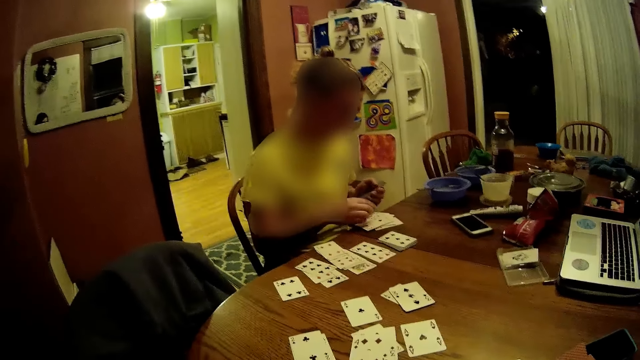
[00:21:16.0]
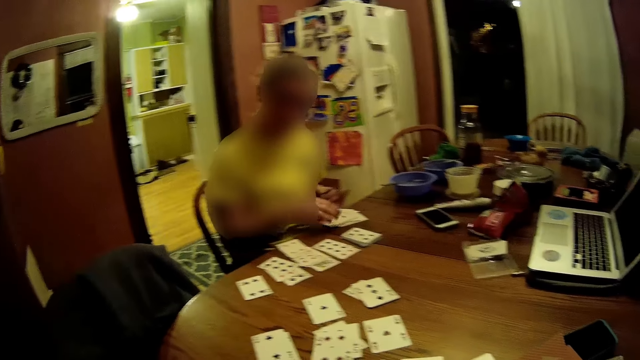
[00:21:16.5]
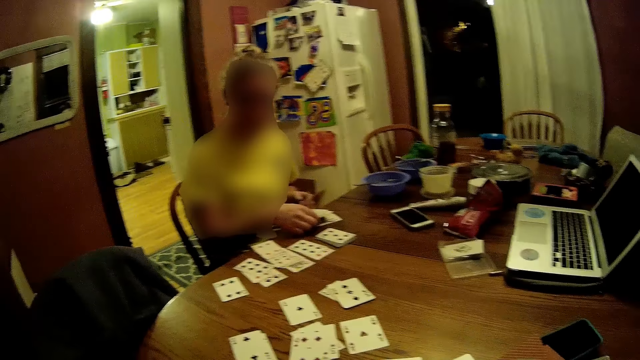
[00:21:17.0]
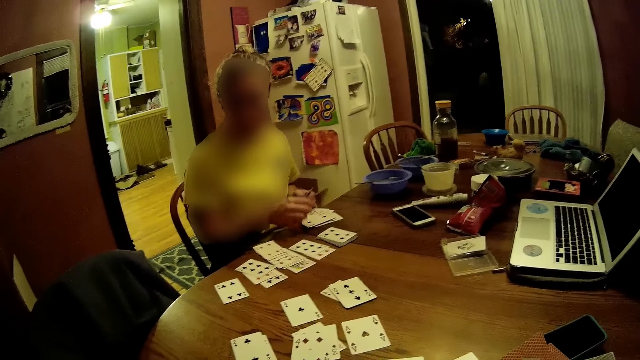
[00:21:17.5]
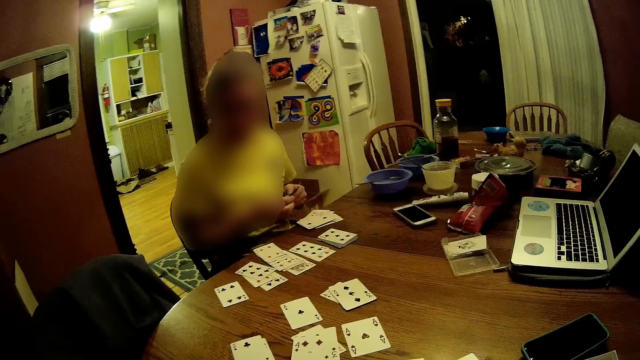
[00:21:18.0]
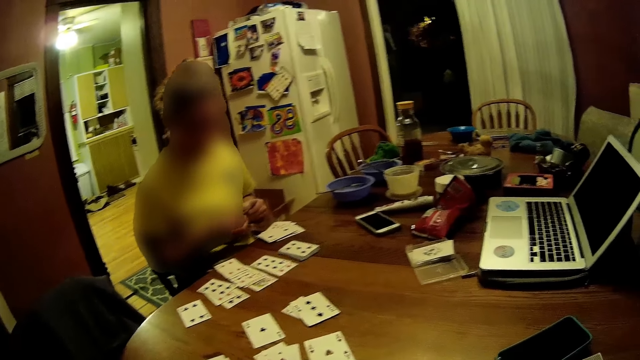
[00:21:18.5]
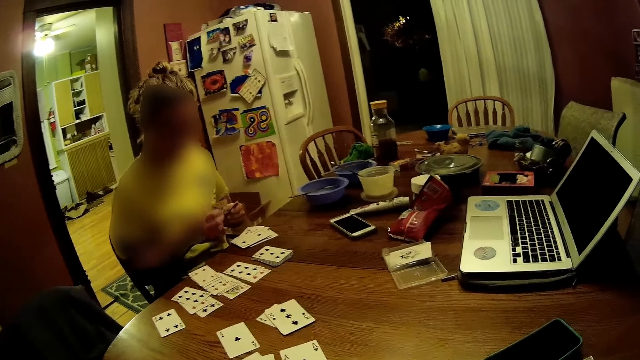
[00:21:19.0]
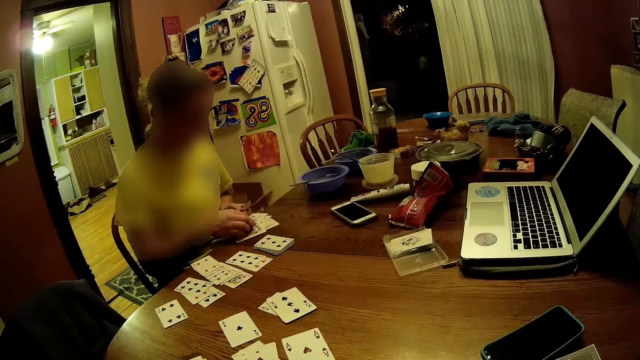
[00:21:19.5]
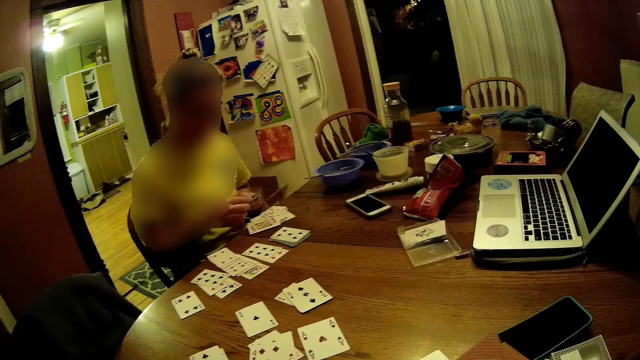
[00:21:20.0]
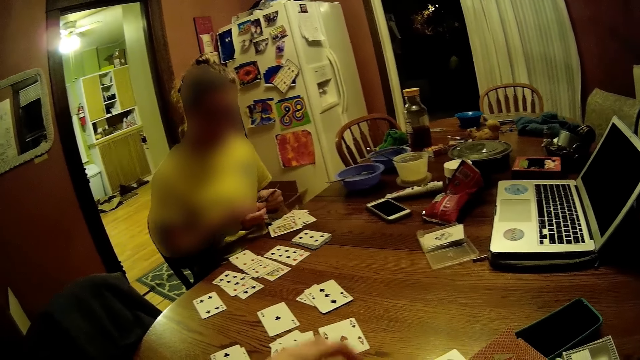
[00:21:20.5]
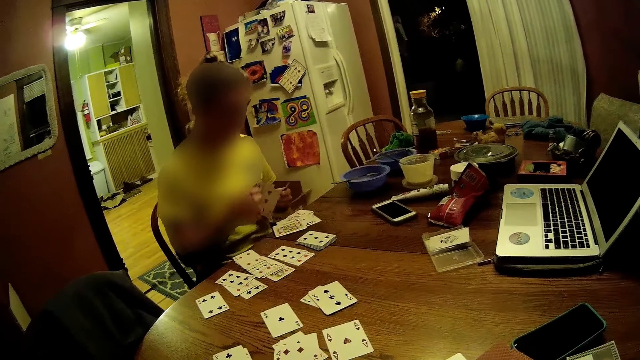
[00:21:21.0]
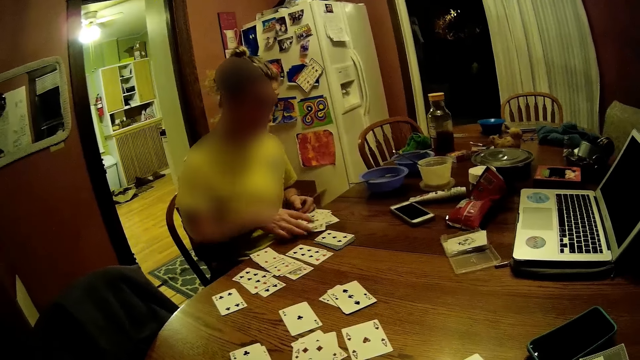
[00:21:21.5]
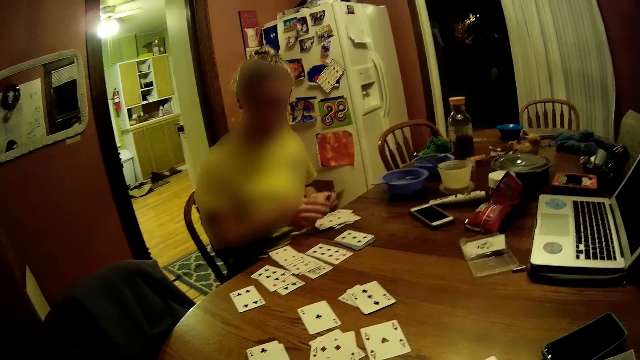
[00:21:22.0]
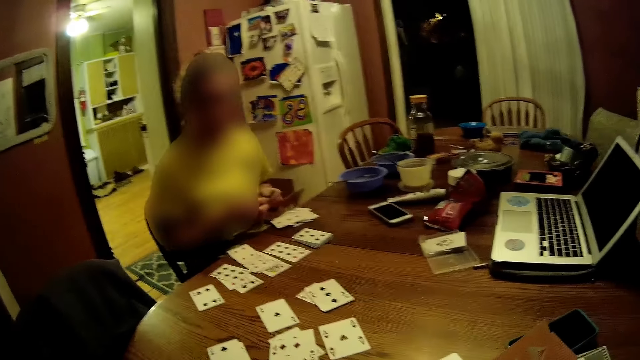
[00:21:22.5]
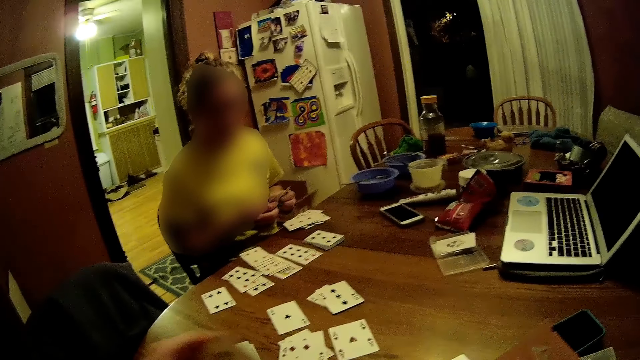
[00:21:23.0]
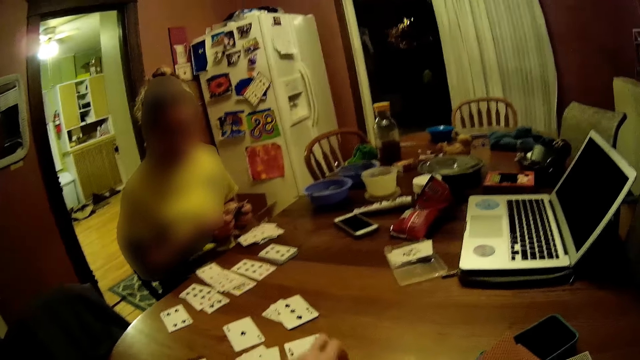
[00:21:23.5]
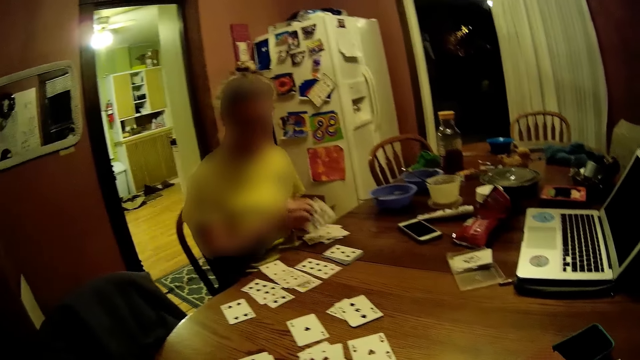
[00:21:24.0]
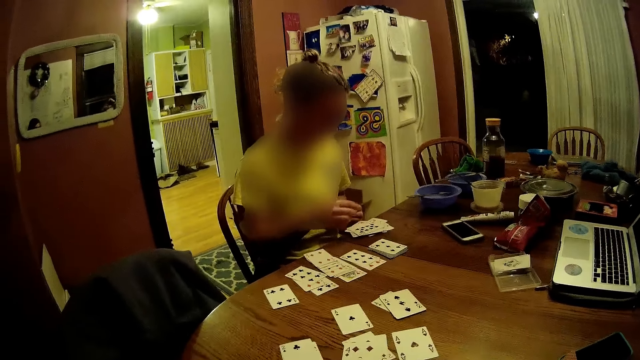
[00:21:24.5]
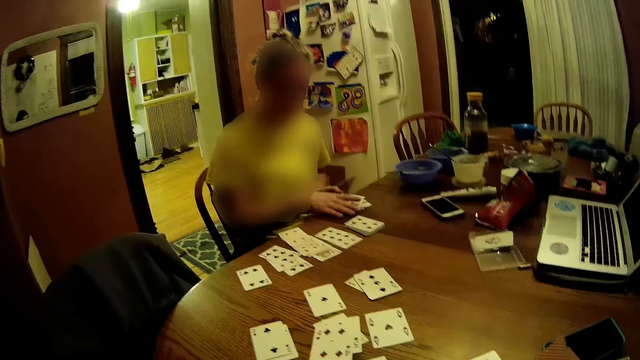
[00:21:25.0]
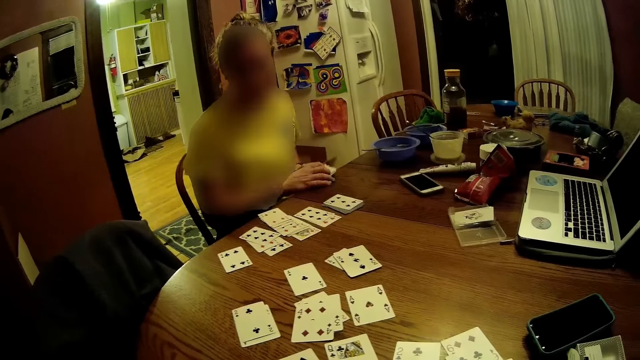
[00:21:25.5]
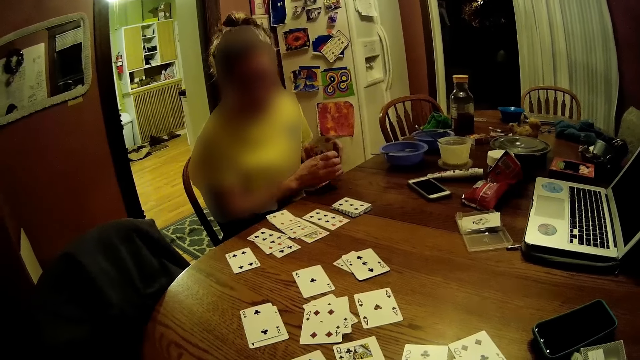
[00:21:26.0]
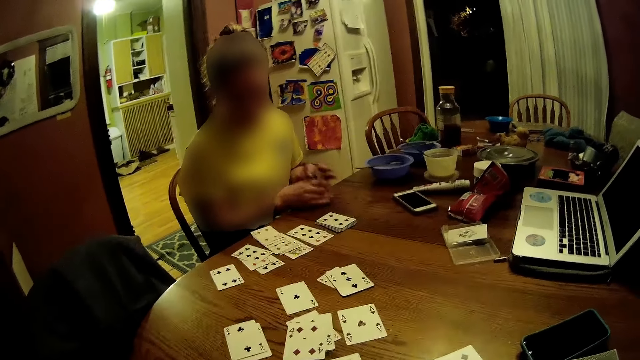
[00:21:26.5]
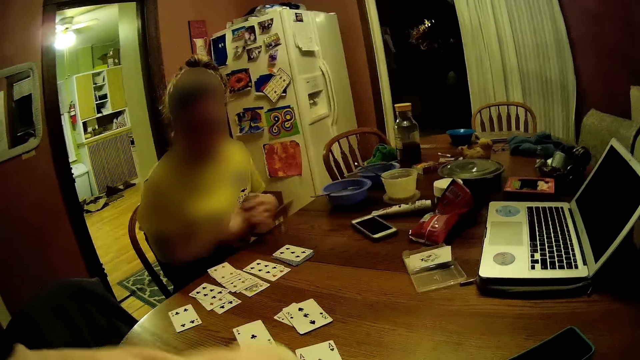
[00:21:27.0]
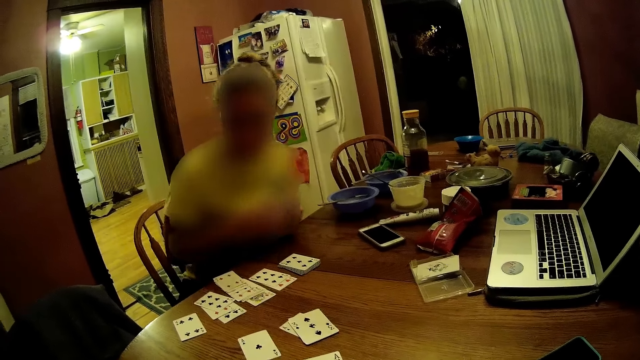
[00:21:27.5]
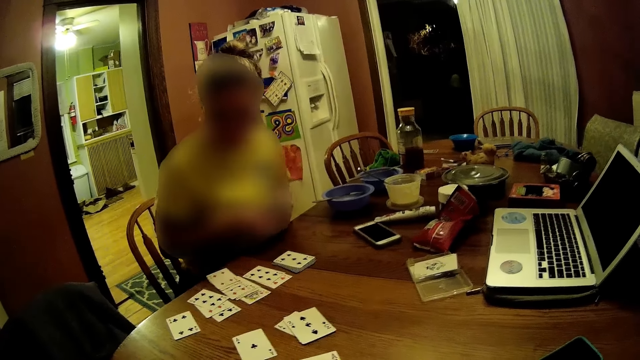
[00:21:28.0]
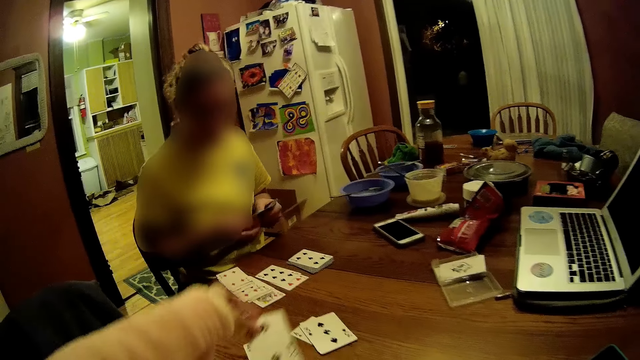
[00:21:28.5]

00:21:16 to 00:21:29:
The woman drops the cards in her right hand face up on the cards on the table. She takes some cards with her right hand from the cards in her left hand. The camera wearer moves his hand forward. The woman drops the cards in her right hand face up on the cards on the table. The camera wearer looks around. The woman takes some cards with her right hand from the cards in her left hand. The camera wearer moves his hand. The woman drops the cards in her right hand face up on the cards on the table. She takes some cards with her right hand from the cards in her left hand. She drops the cards in her right hand face up on the cards on the table. The camera wearer moves the hand. The woman packs the cards on the table into a deck with both hands. She taps the table with the cards in both hands. The camera wearer lifts his hand up. He drops a card face up on a card on the table with his left hand.

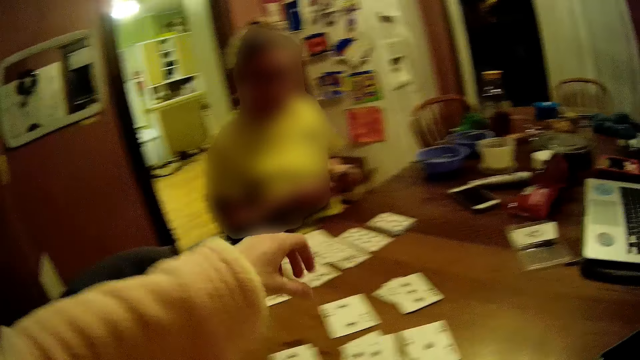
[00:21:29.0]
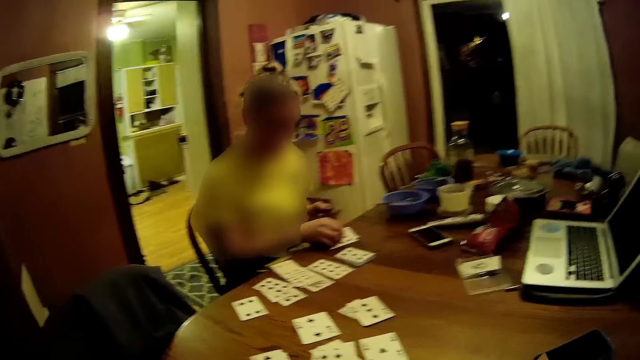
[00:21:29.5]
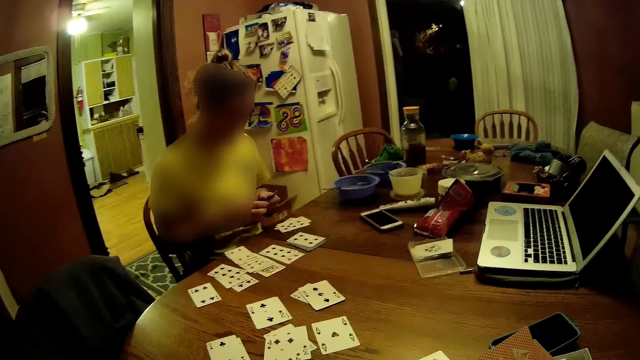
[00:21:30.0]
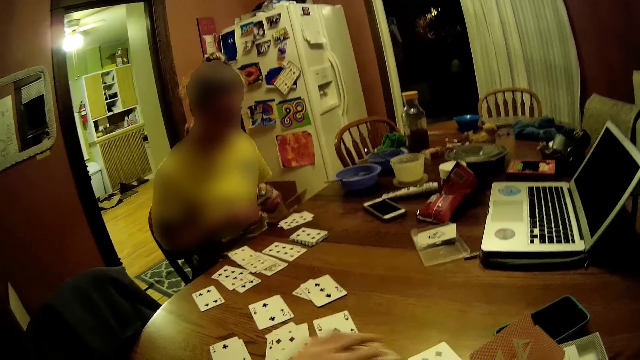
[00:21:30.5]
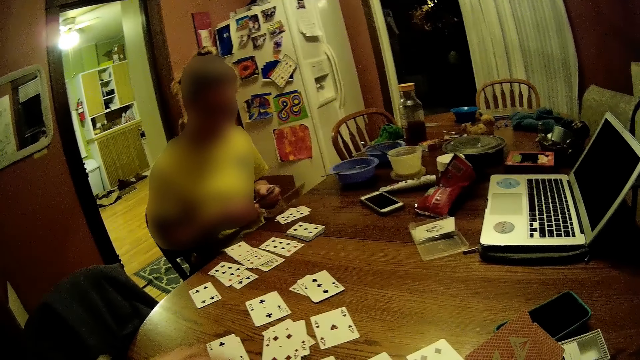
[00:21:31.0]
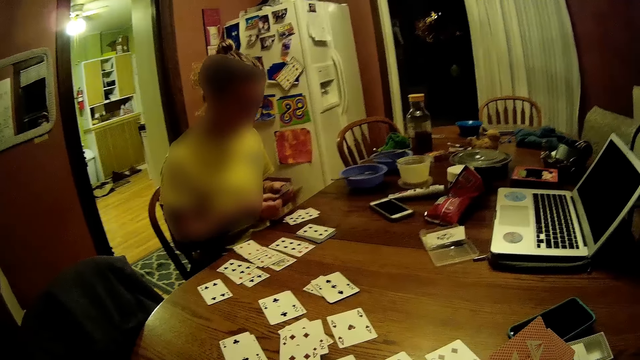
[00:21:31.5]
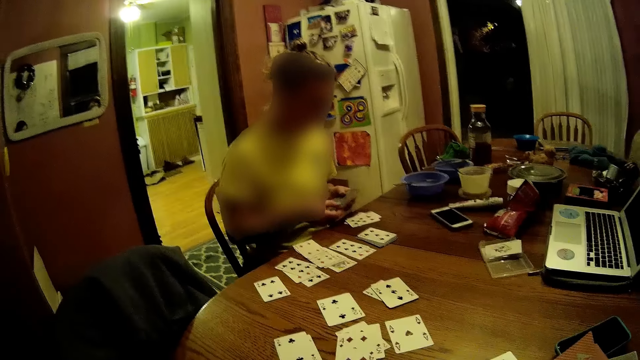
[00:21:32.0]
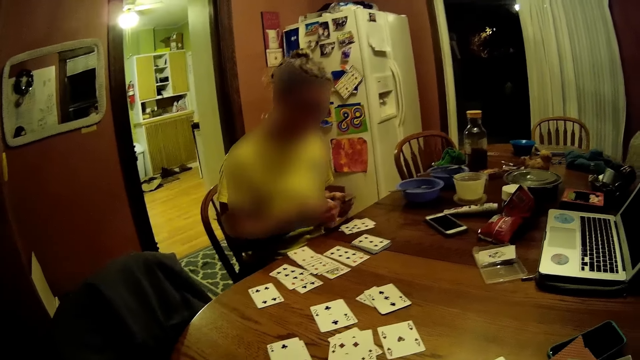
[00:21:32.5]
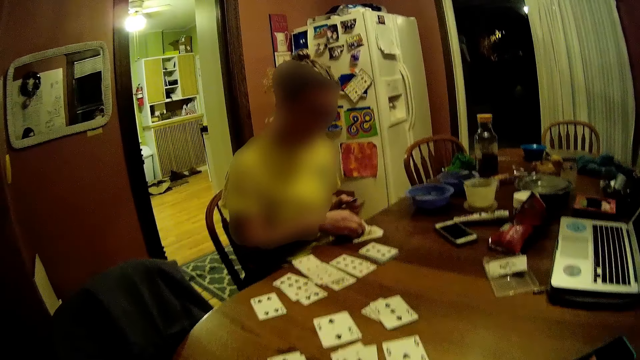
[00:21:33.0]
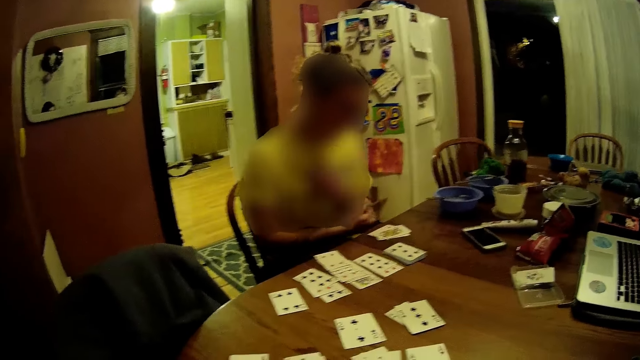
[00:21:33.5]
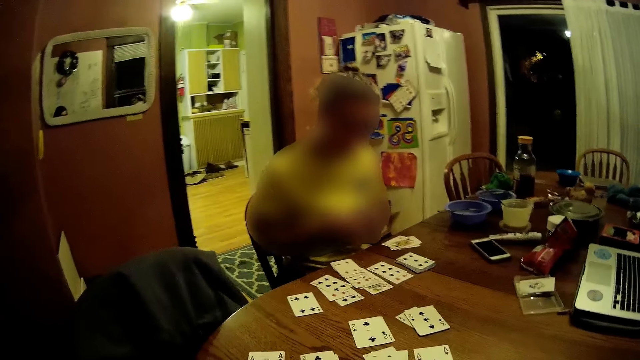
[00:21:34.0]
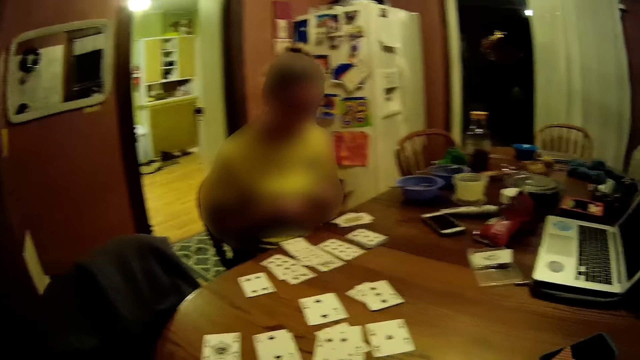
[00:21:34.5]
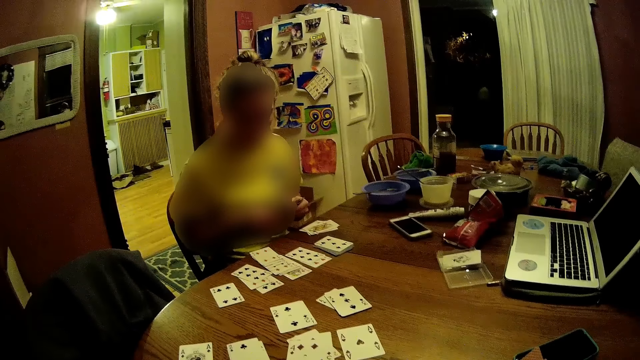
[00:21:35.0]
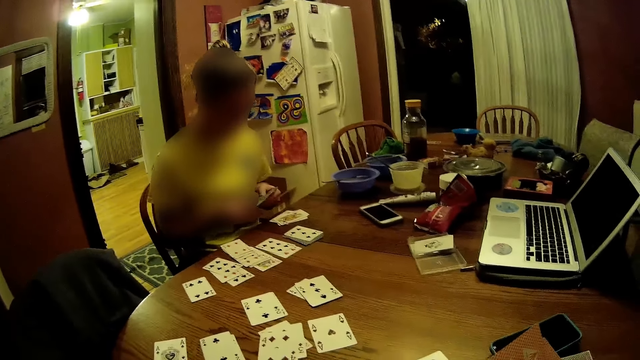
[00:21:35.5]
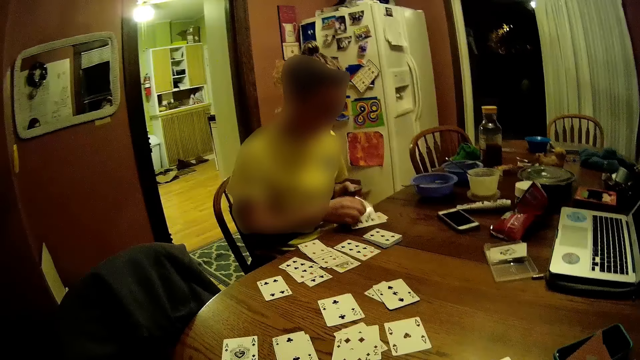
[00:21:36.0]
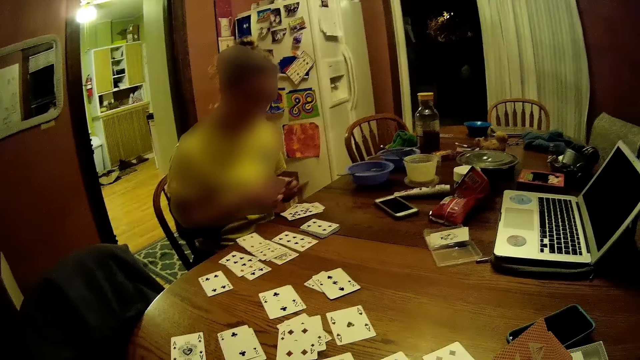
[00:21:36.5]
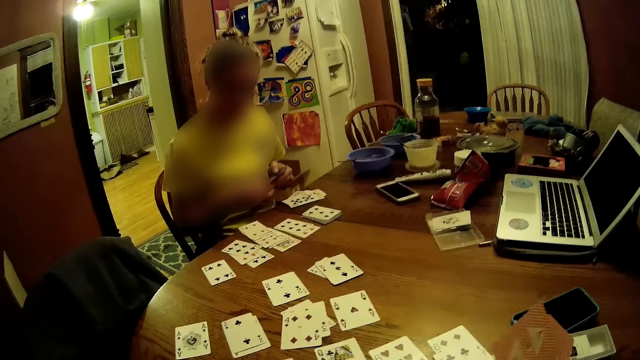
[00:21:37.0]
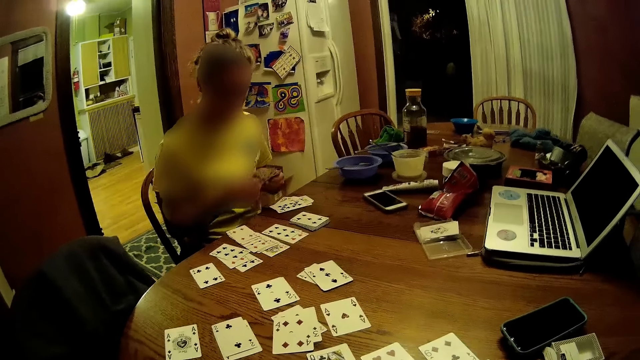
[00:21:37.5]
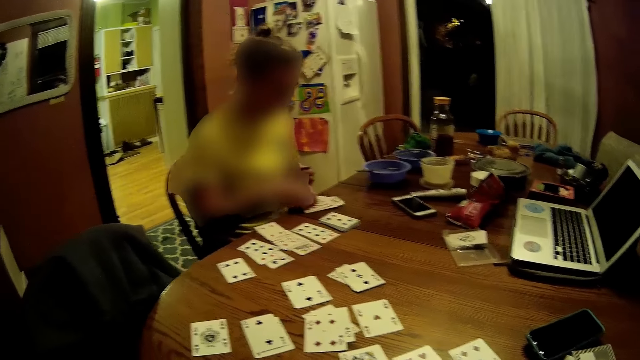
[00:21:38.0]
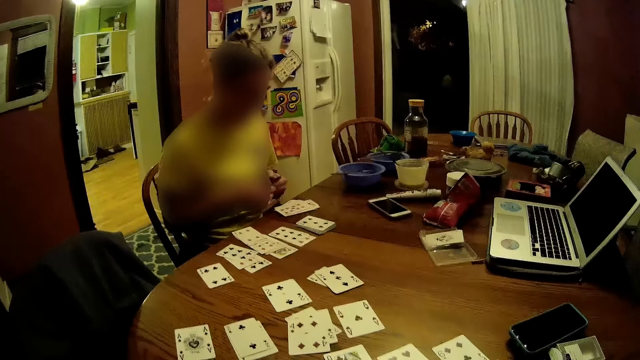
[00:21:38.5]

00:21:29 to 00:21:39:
The woman takes some cards with her right hand from the cards in her left hand. The camera wearer moves the cards on the table. He lifts his hand up. The woman drops the cards in her right hand face up on the table. She takes some cards with her right hand from the cards in her left hand. The camera wearer looks at the cards. He touches a card on the table with his left hand. He moves his hand. The woman drops the cards in her right hand face up on the cards on the table. She touches her left arm. She takes some cards with her right hand from the cards in her left hand. She drops the cards in her right hand face up on the cards on the table. She takes some cards with her right hand from the cards in her left hand. The camera wearer moves the cards. The woman drops the cards in her right hand face up on the cards on the table. She takes some cards with her right hand from the cards in her left hand.
